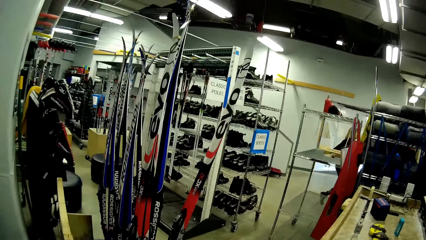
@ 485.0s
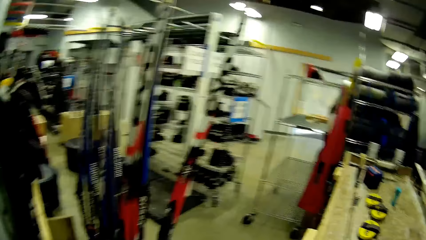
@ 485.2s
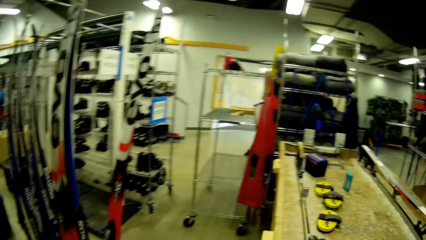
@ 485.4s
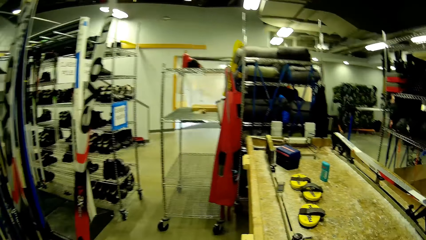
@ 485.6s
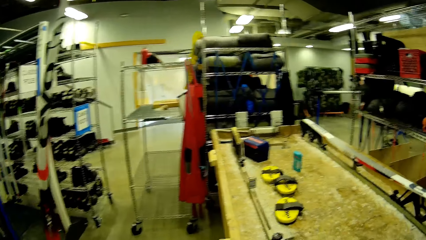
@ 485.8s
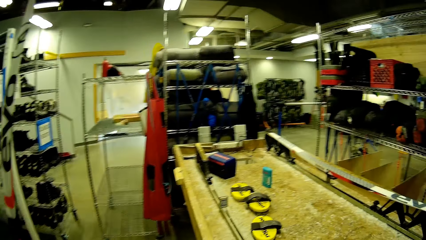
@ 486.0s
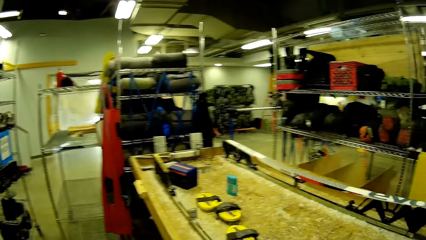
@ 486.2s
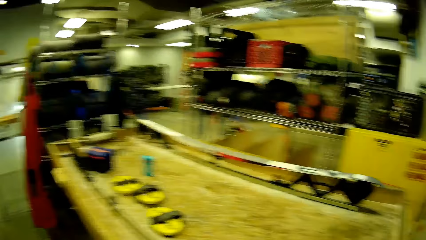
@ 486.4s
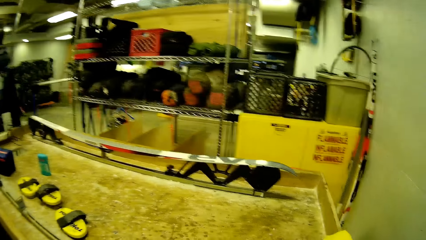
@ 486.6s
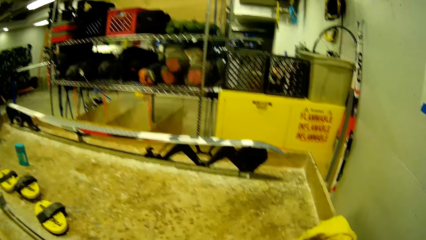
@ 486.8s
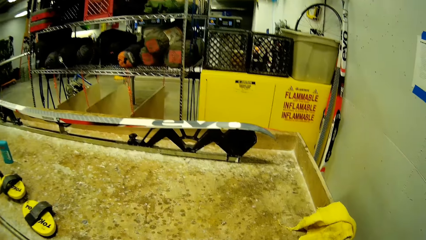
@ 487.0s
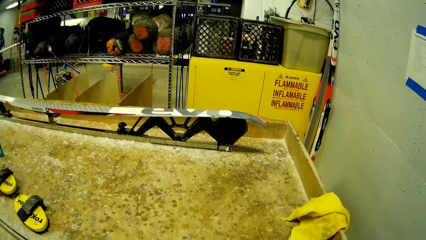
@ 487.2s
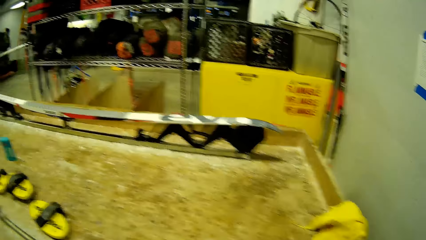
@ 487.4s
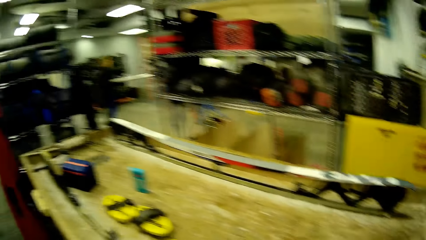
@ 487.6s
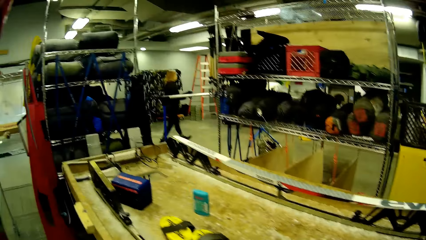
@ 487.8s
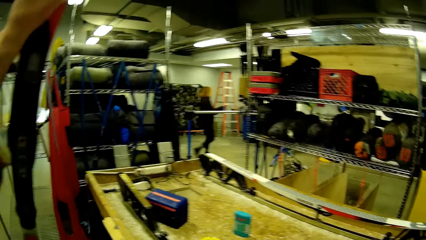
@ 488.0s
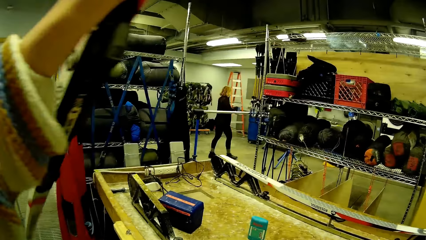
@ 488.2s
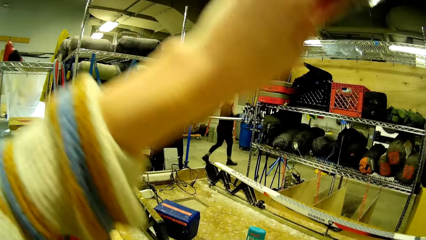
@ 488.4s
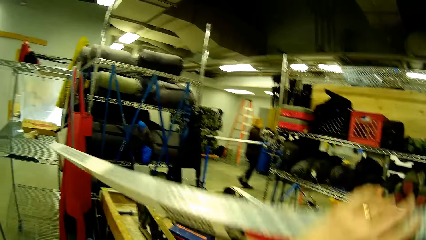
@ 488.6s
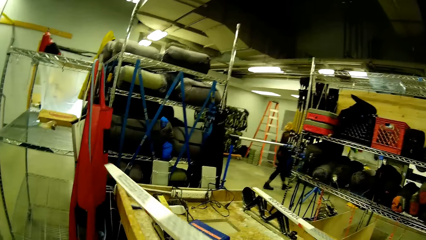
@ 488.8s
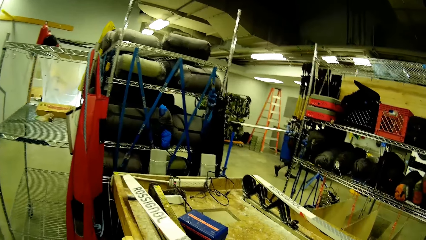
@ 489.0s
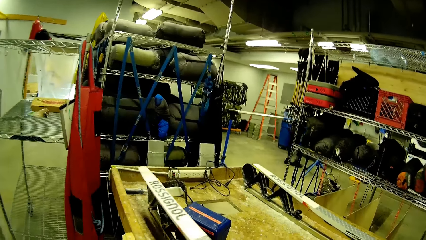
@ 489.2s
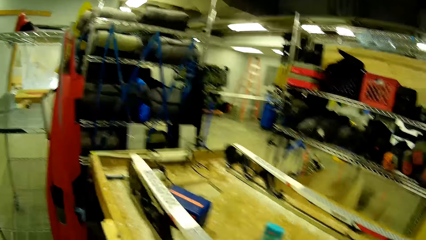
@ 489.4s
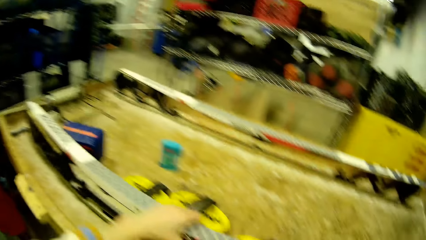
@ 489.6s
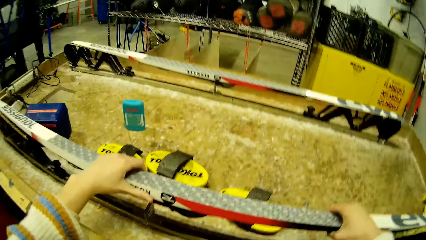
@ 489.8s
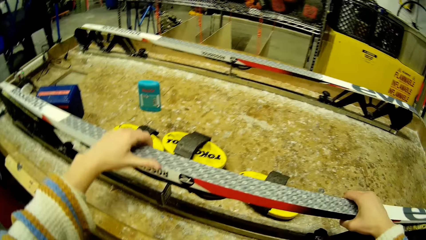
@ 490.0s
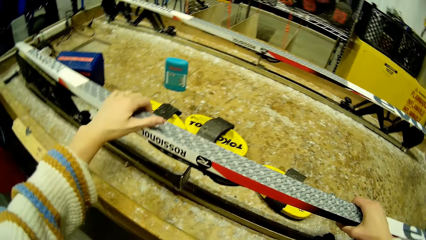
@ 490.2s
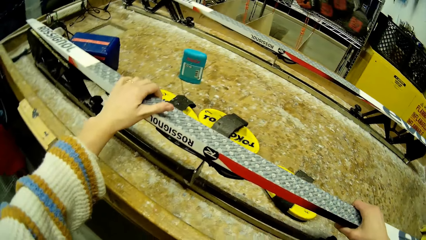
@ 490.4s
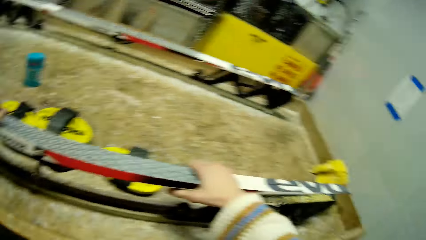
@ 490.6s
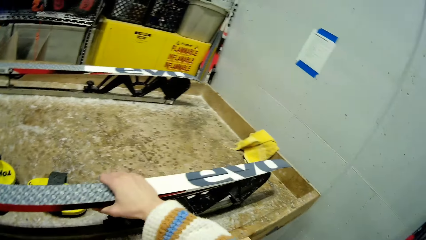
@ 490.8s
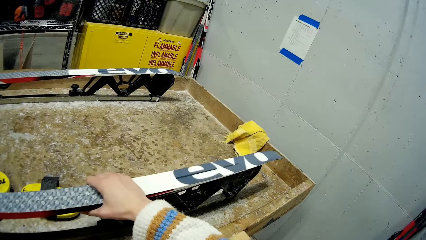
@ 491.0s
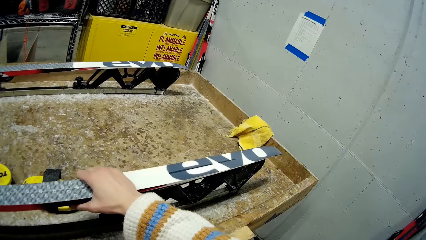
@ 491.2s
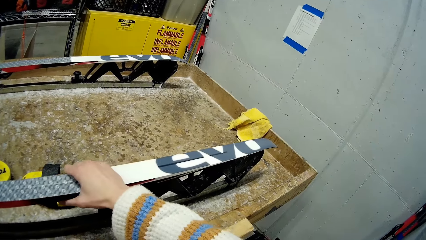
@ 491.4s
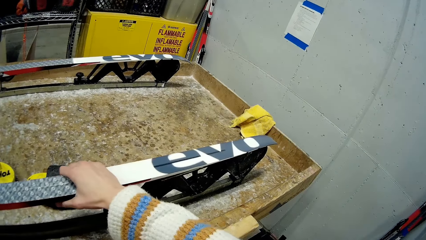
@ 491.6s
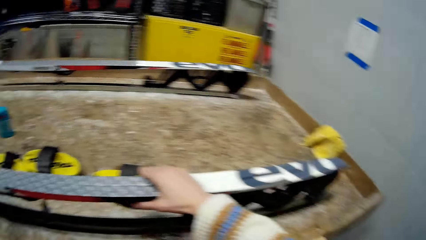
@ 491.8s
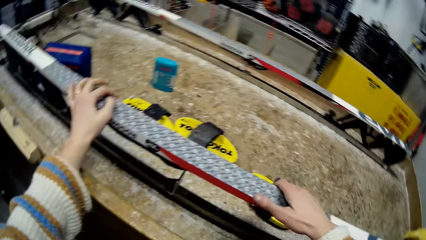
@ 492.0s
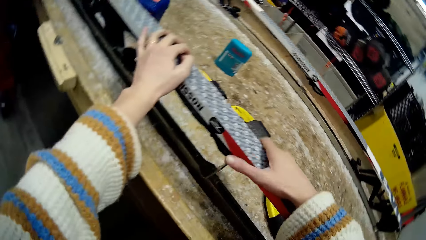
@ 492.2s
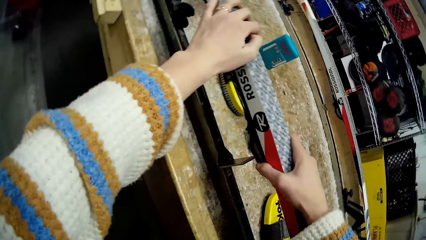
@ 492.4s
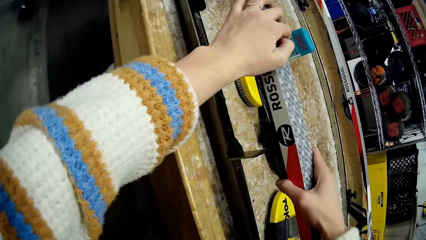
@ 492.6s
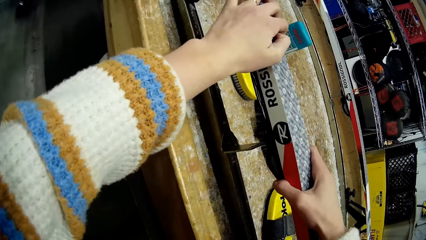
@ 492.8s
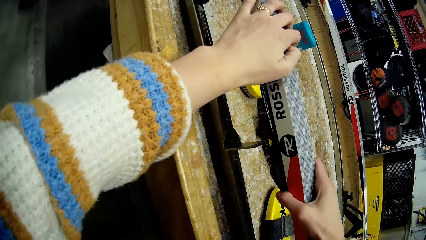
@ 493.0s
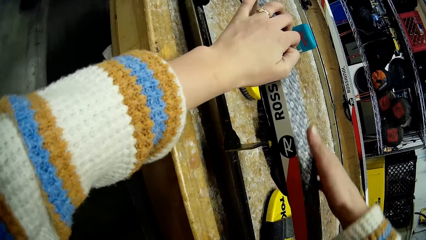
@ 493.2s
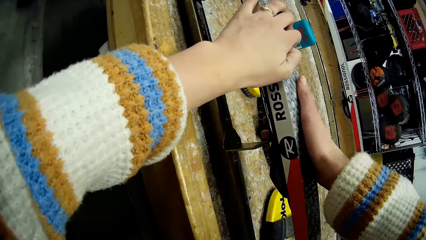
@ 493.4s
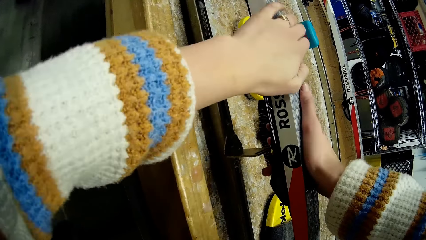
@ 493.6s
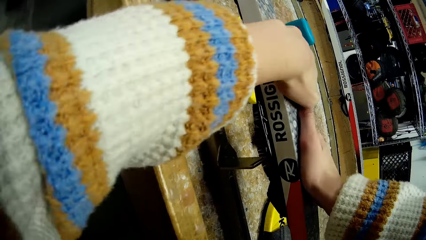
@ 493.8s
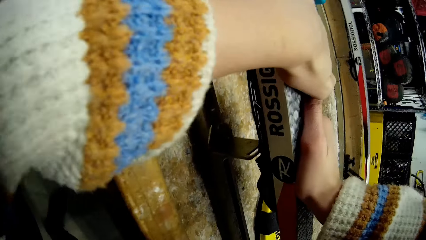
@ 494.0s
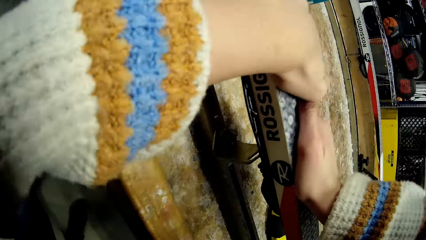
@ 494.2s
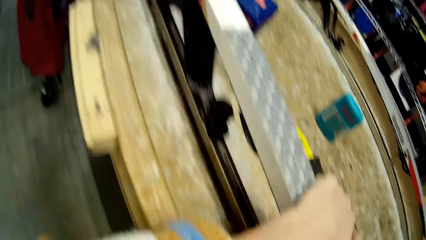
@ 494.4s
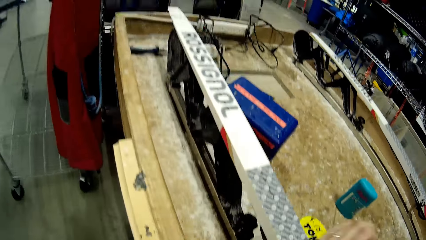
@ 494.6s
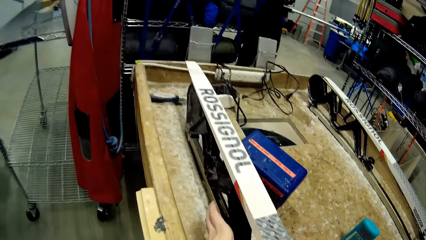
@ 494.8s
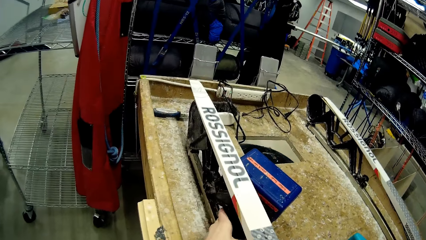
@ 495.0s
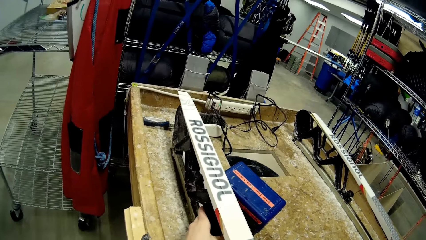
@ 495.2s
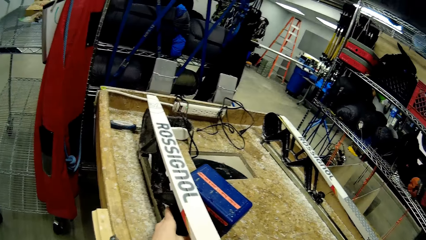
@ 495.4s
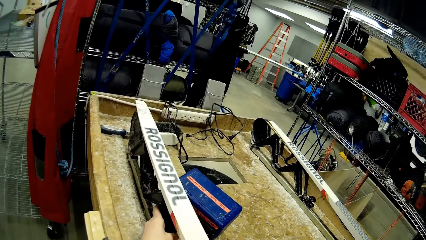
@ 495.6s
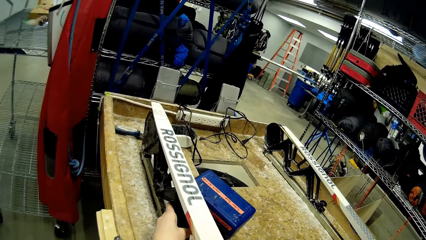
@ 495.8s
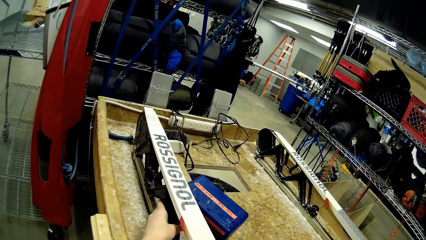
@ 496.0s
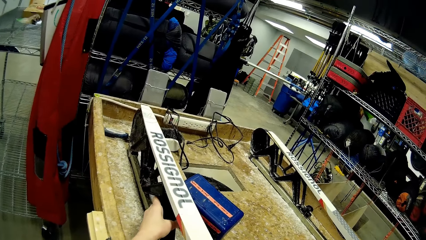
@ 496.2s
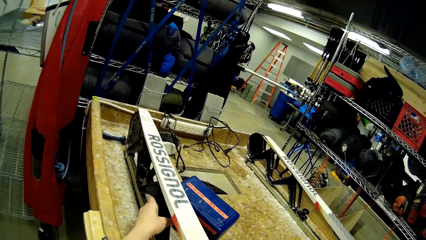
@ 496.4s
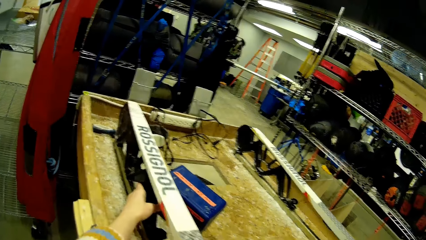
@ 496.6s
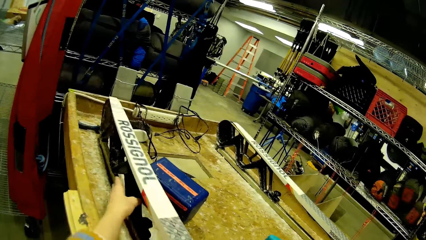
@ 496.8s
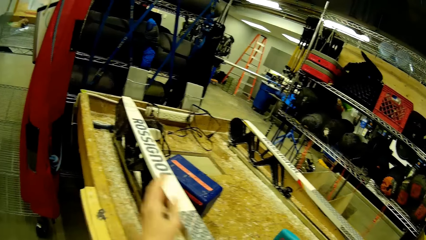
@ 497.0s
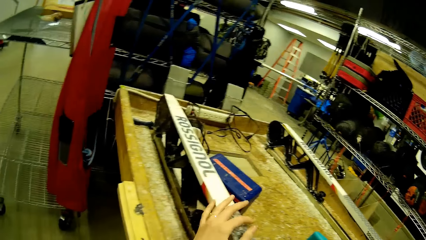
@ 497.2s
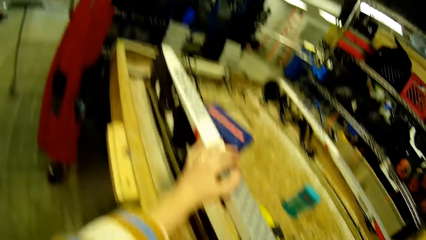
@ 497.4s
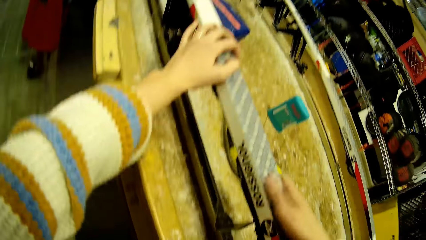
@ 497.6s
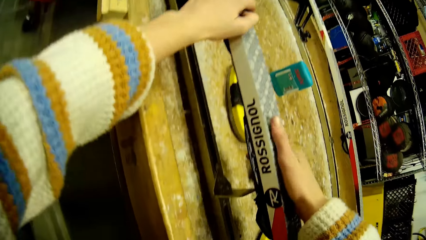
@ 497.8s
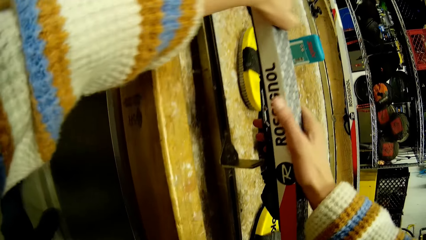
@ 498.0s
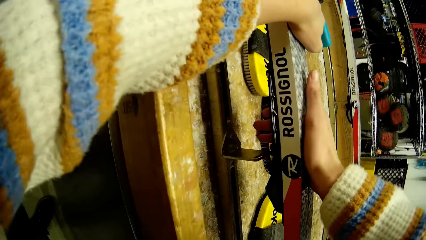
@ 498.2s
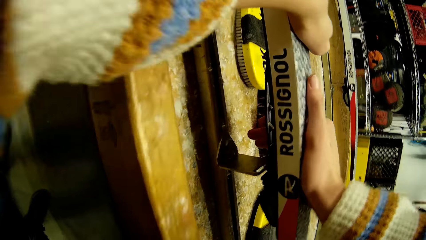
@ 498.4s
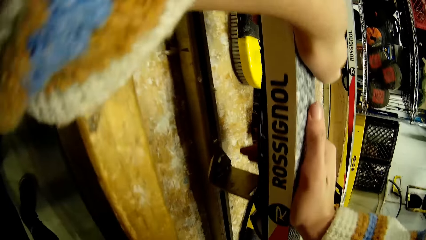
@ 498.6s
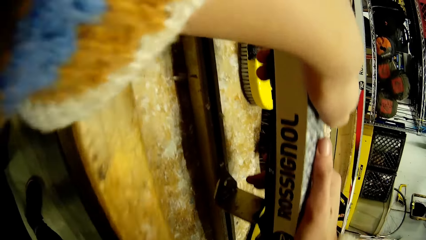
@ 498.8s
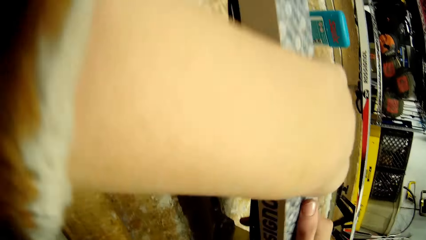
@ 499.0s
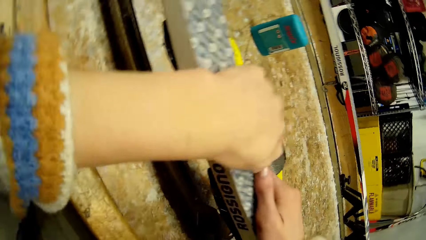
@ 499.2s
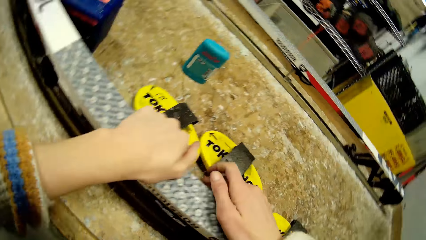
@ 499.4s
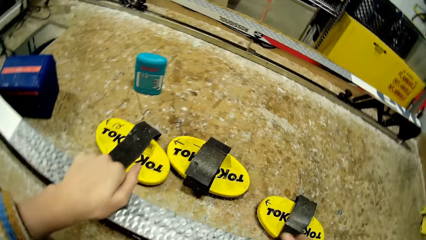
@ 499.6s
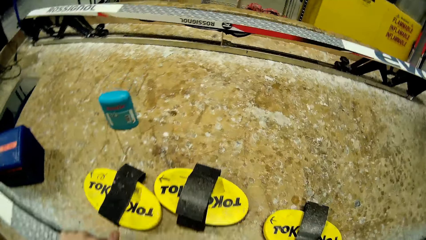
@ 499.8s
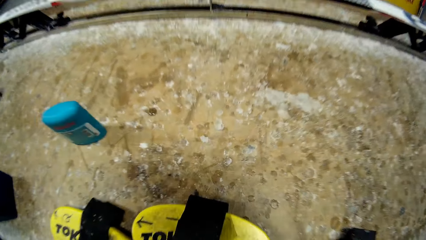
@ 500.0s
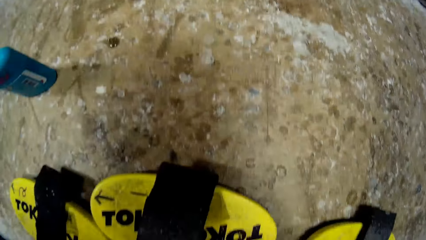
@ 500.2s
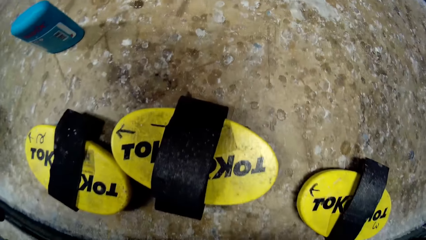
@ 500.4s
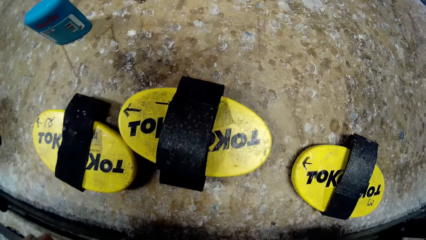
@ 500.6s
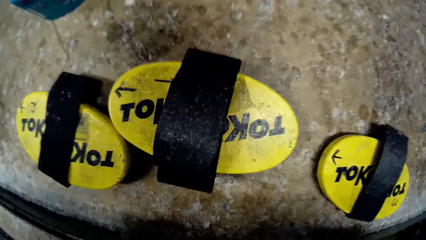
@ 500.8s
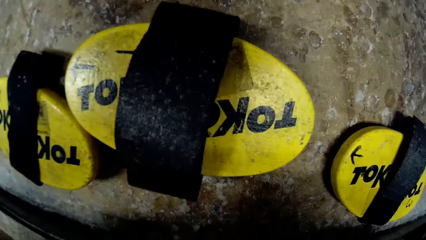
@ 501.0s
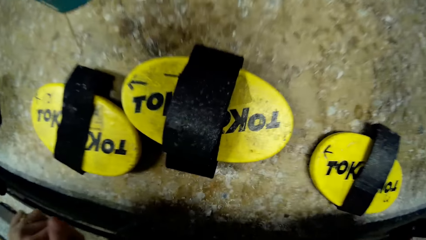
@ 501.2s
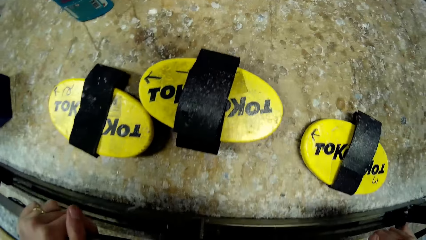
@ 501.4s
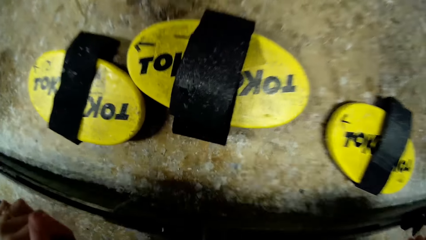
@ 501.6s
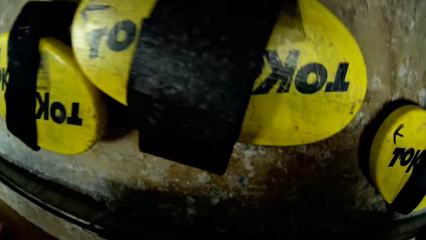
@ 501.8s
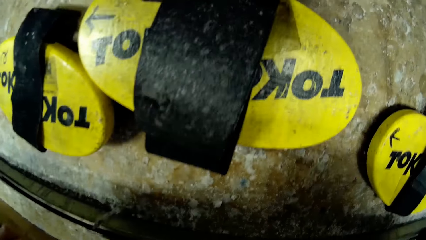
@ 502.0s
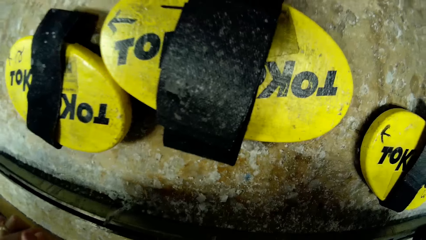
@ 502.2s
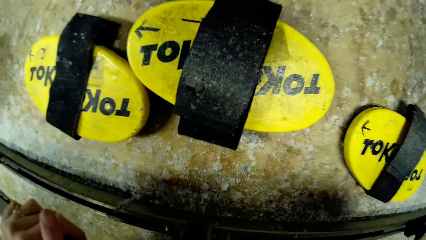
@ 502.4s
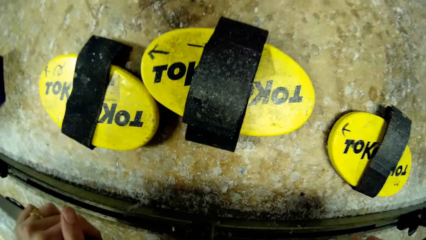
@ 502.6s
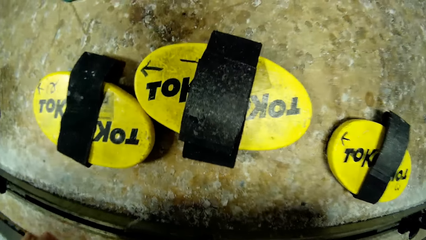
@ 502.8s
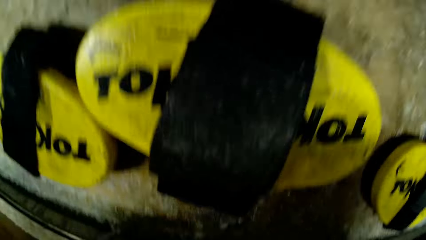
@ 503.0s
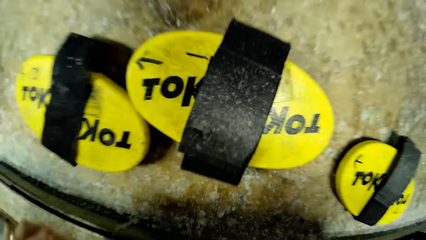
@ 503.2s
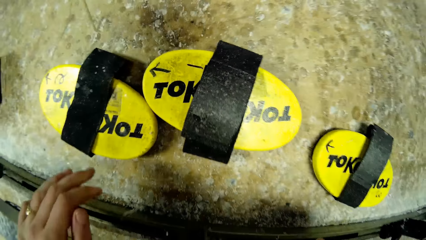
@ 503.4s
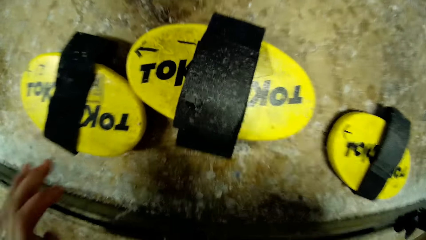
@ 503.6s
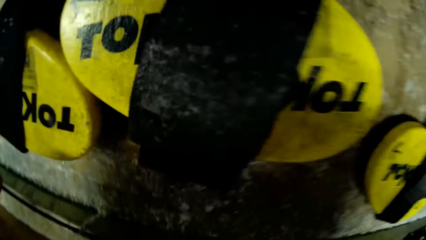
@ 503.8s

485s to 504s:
The camera wearer walks away. They pick a ski board from a hanger. They put the skis on a metal on the table. They adjust the metal on the table. They press down the ski board.
